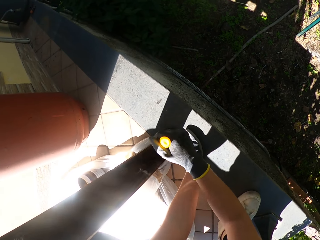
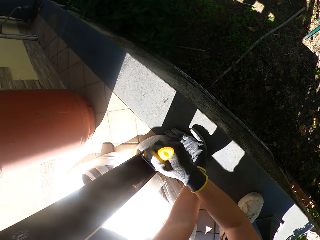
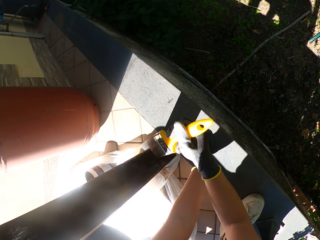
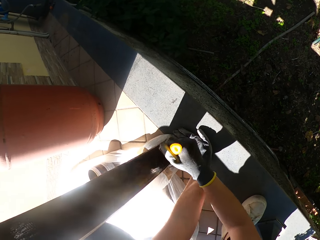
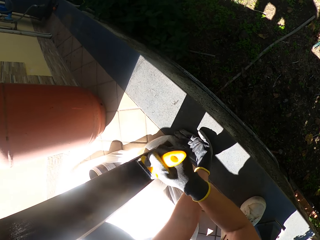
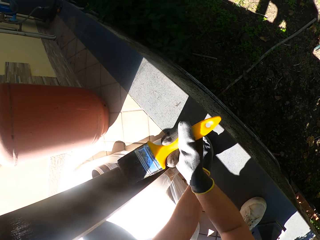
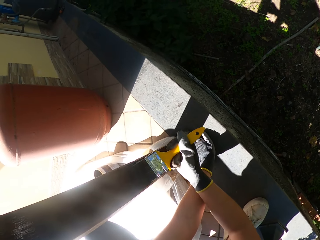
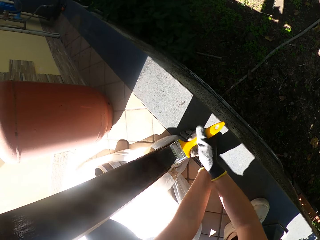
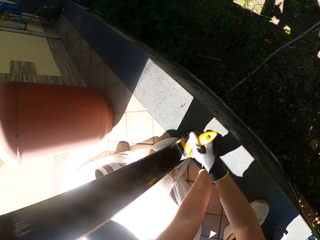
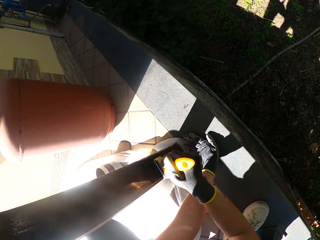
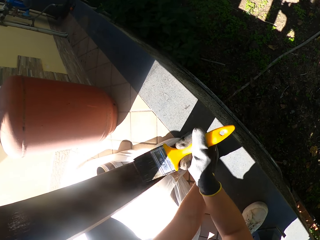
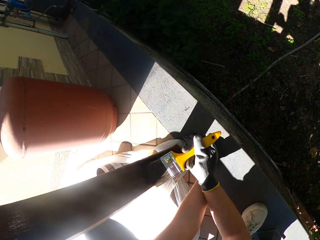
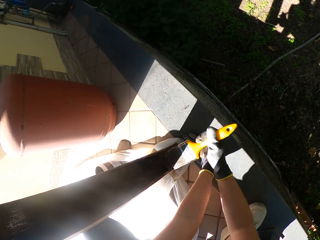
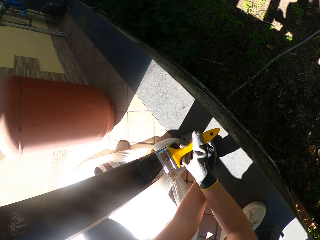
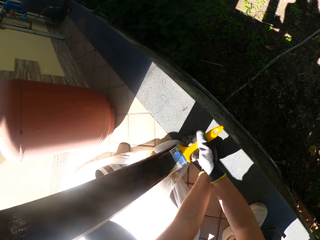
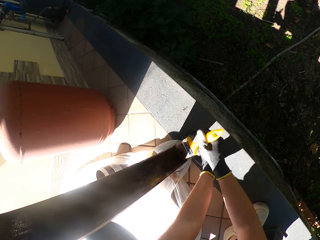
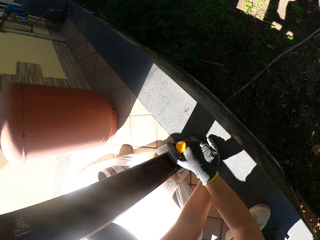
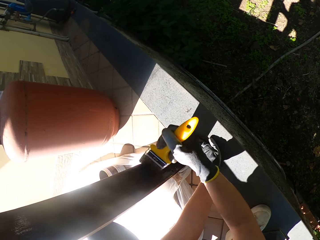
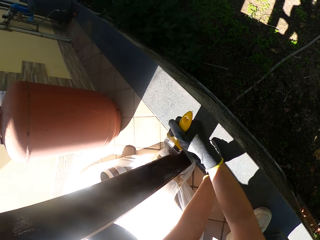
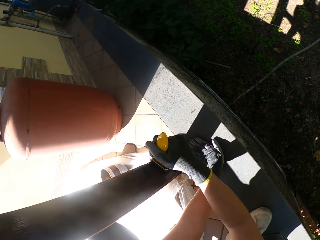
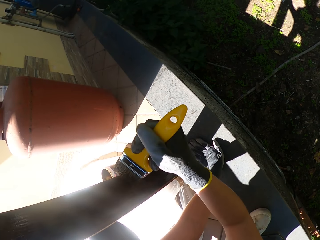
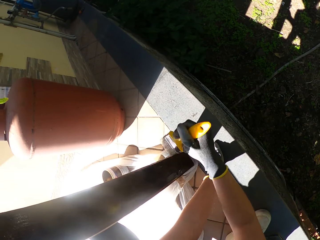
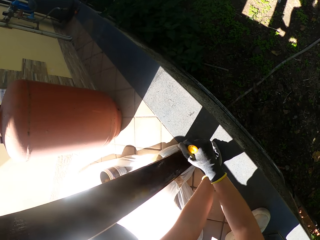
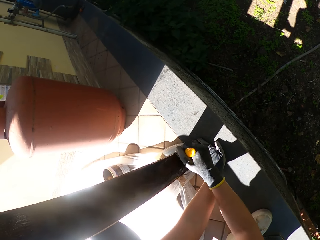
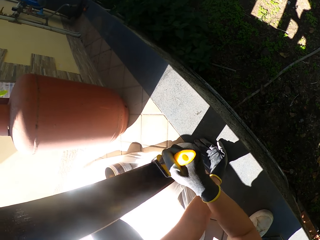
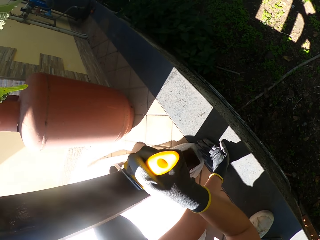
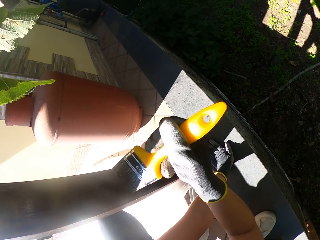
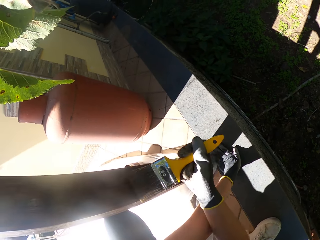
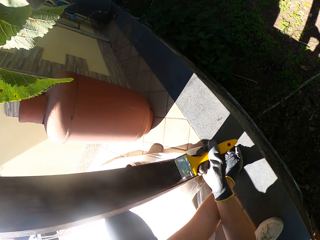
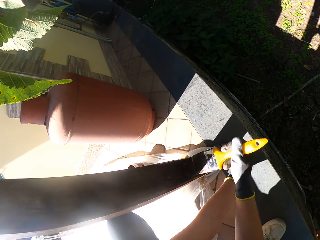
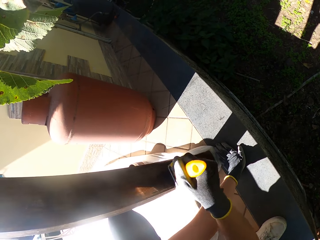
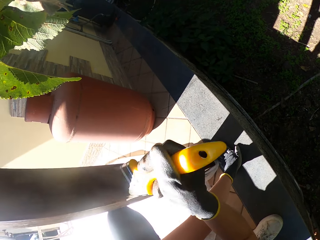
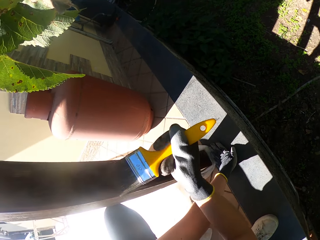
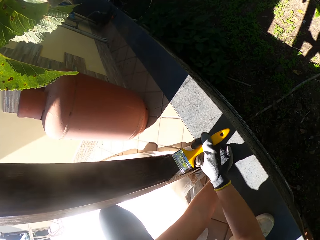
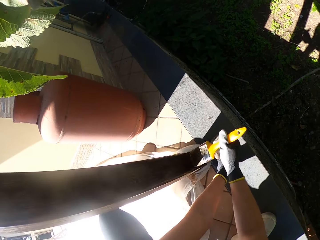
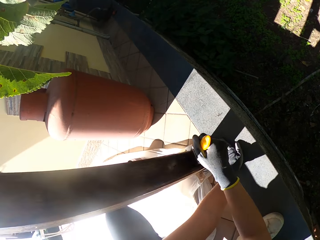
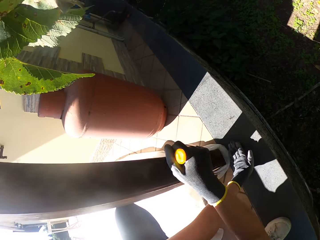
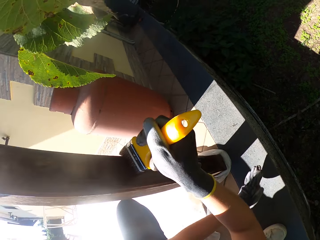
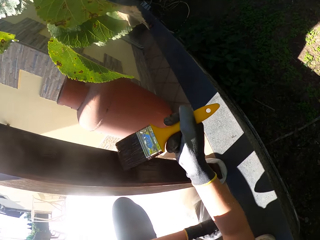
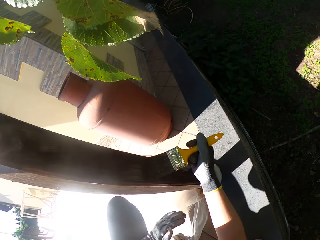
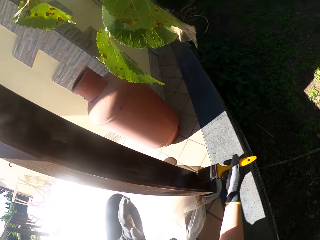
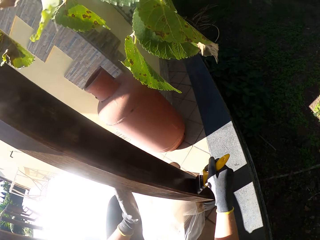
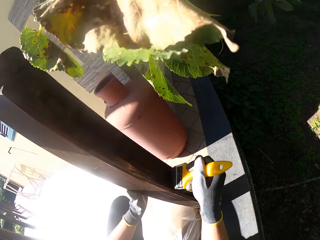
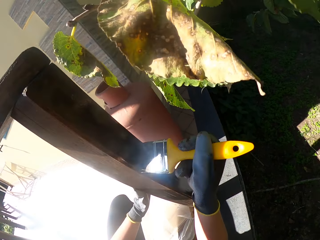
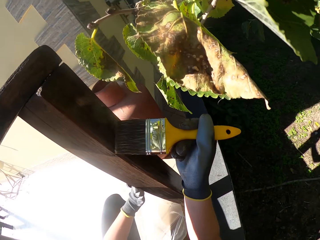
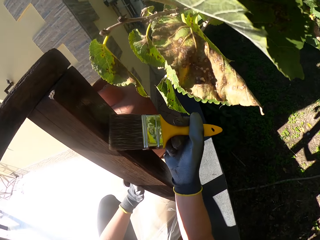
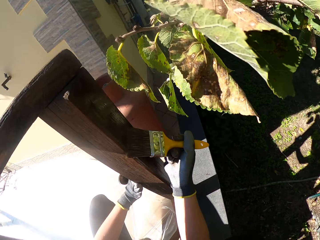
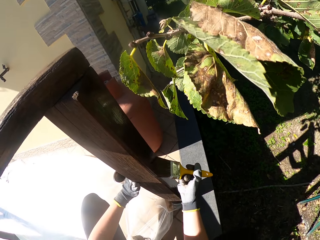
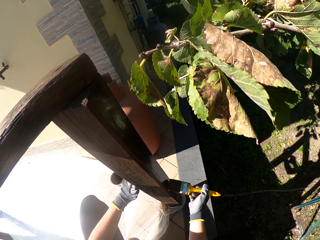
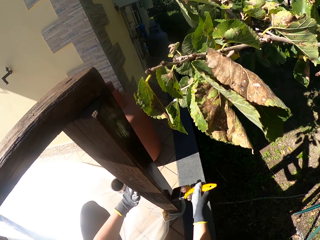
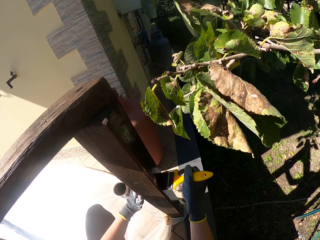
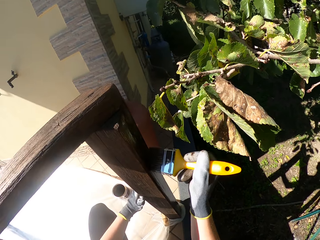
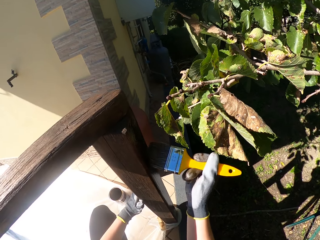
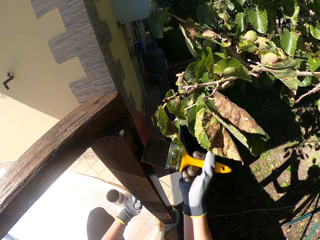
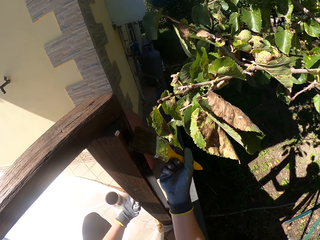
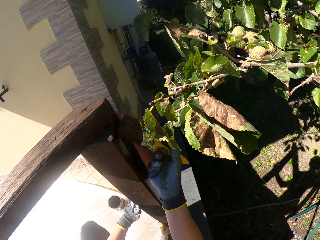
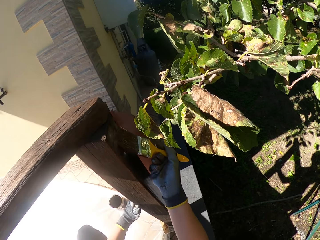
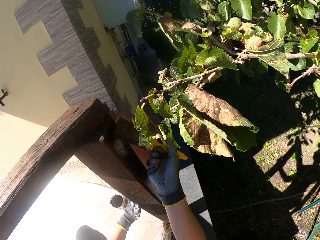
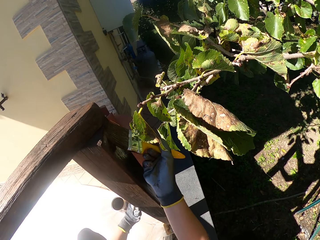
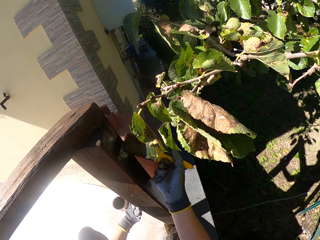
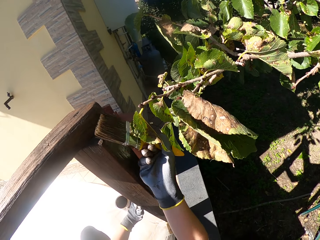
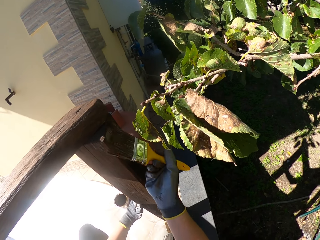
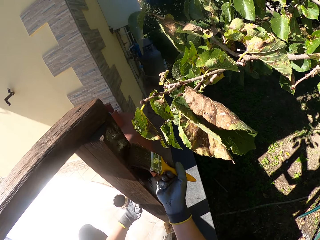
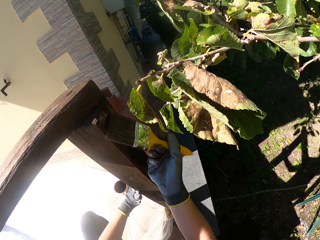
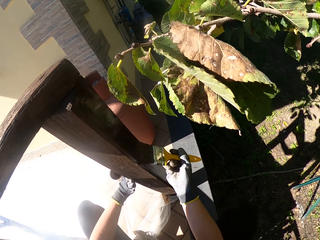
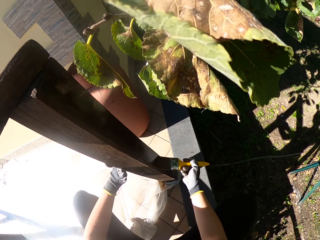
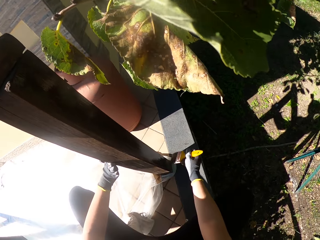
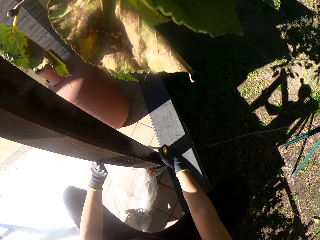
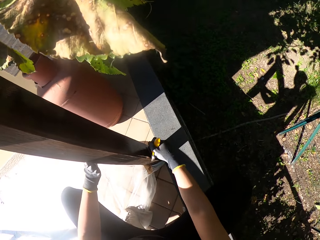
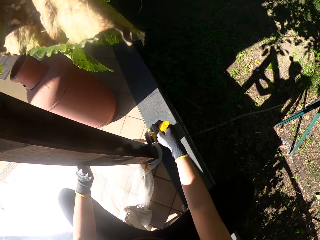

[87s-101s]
The camera wearer holds the wood and paints the wood.

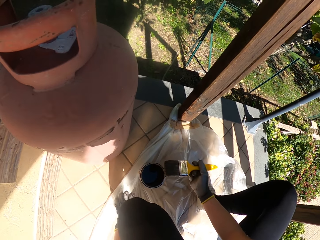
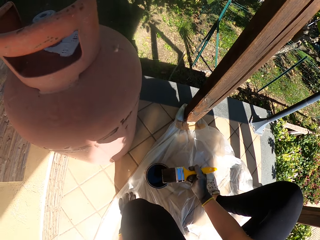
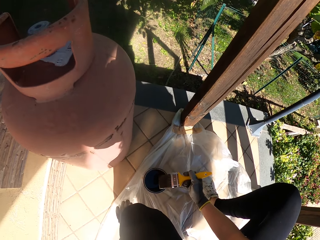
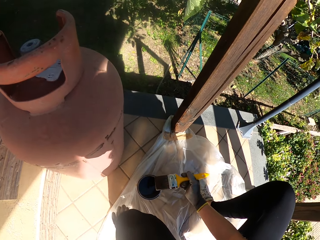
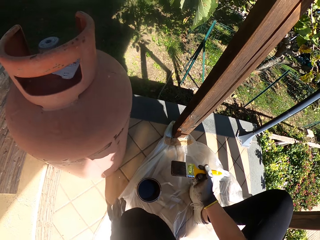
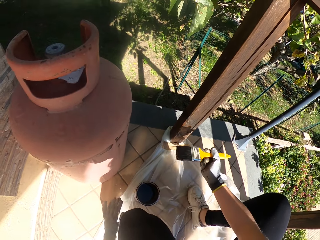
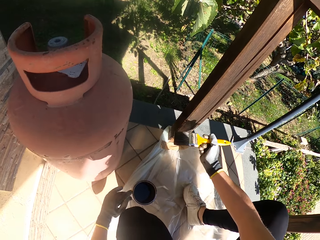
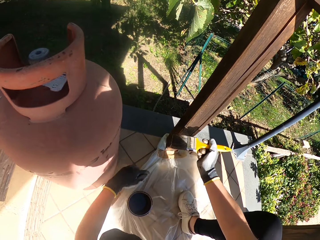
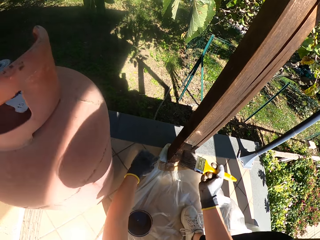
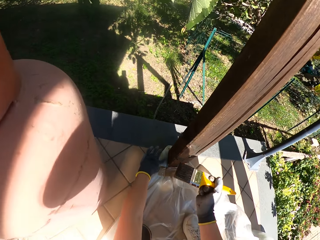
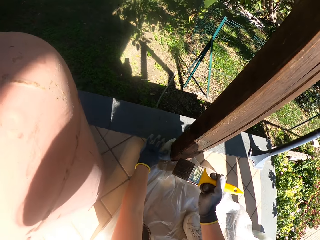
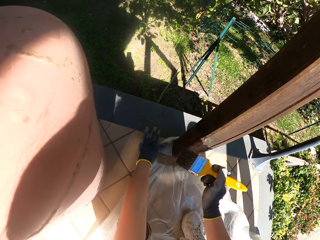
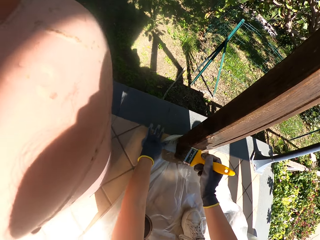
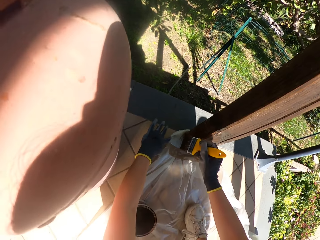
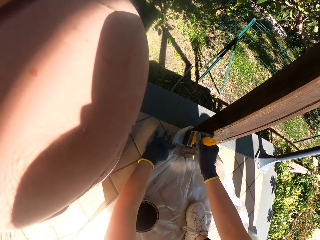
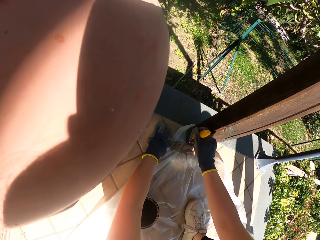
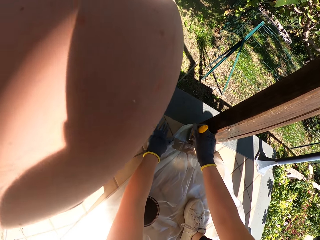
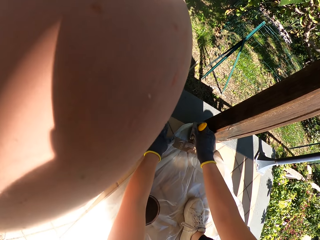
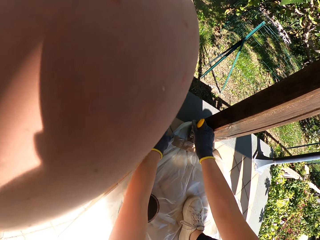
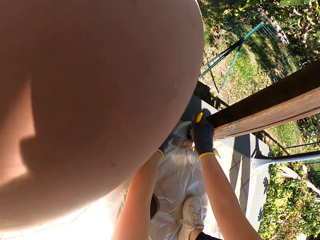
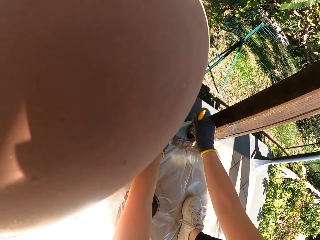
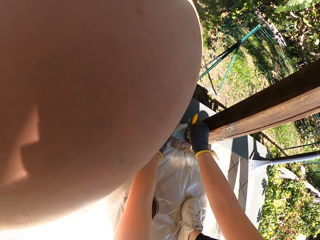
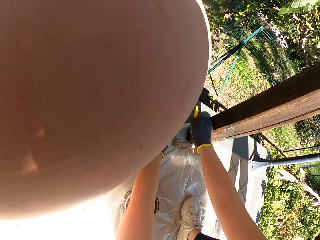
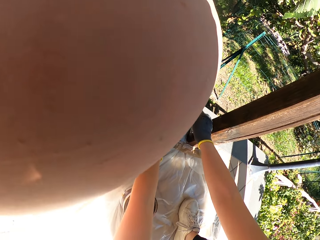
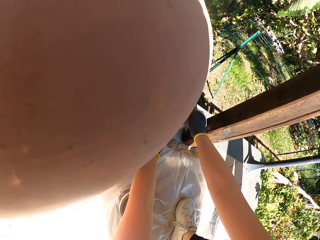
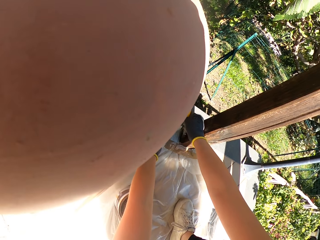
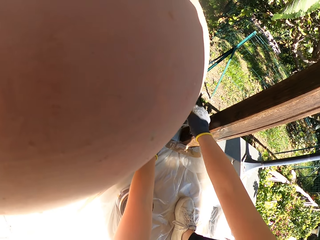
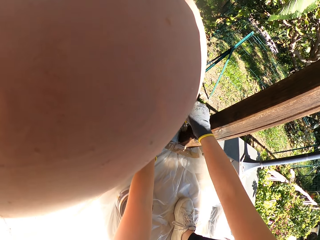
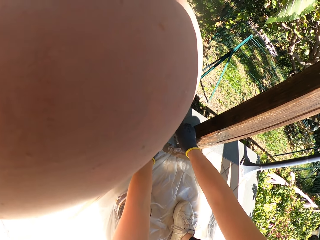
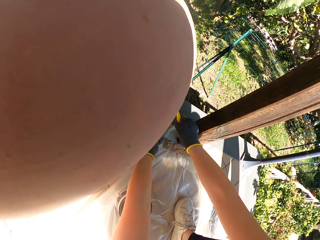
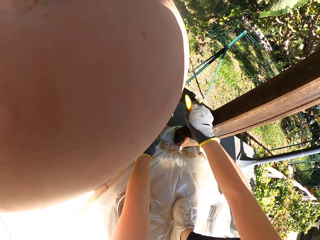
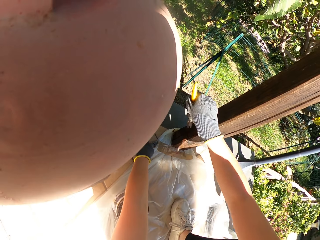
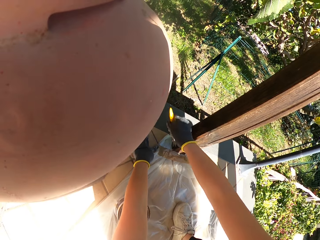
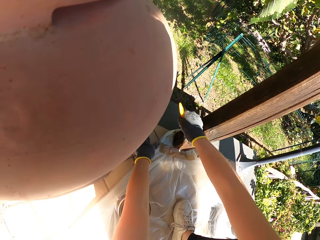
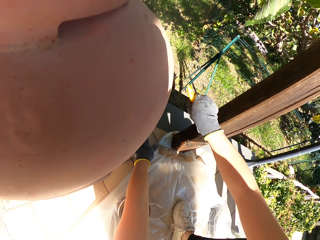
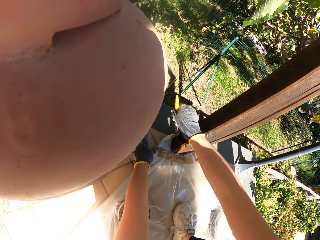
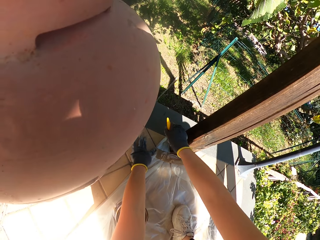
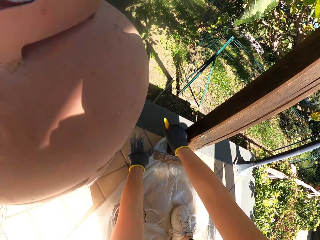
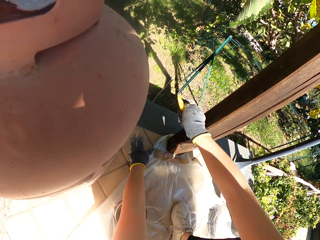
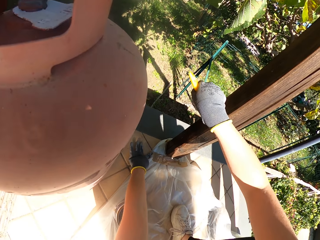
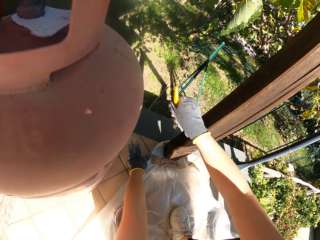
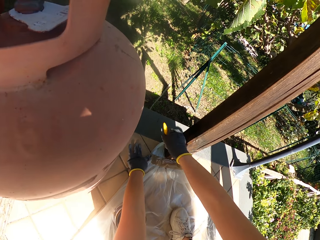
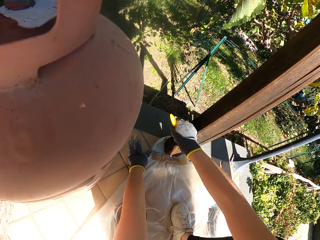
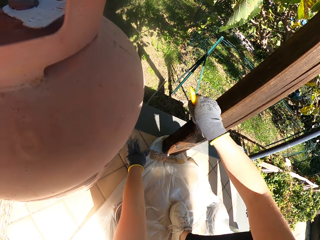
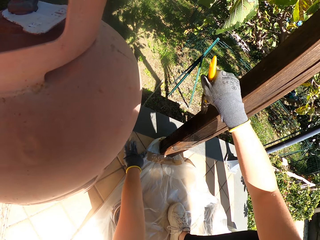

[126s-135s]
The camera wearer moves the nylon at the bottom of the wooden railing away. They hold down the plastic paper. They paint the wooden railing with the paint on the paint brush.
